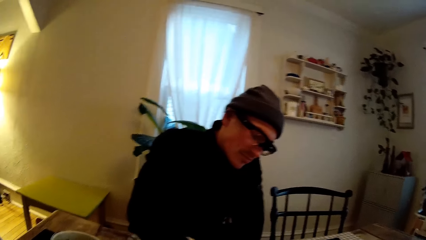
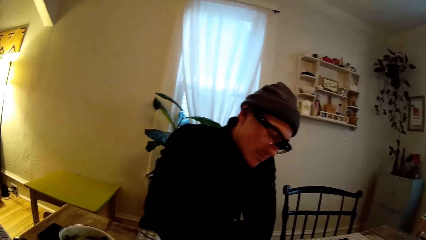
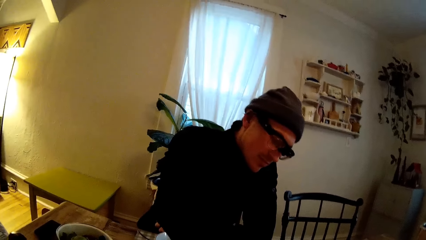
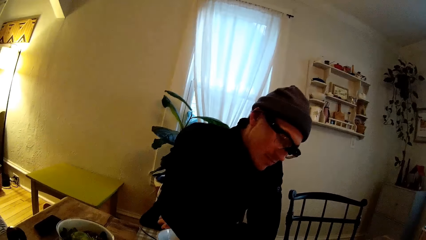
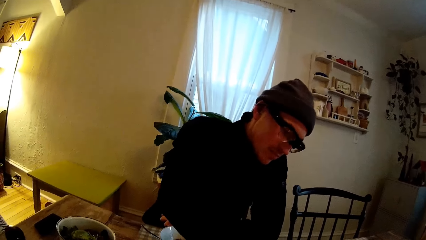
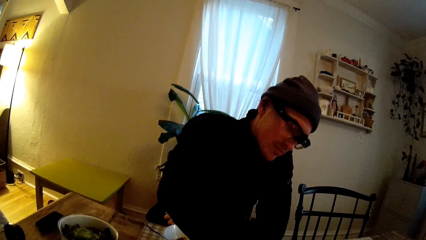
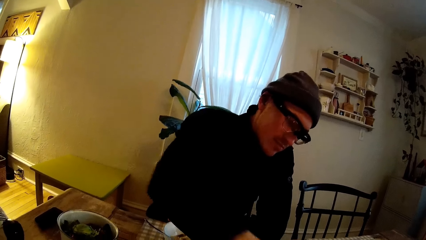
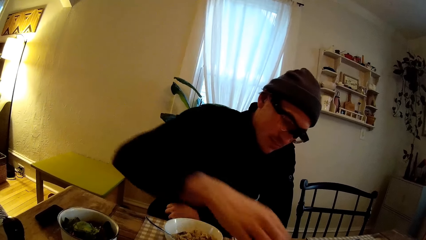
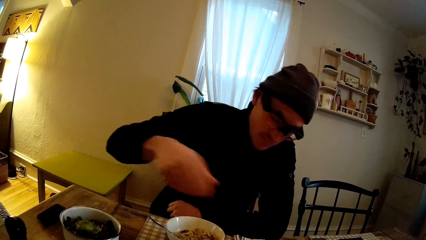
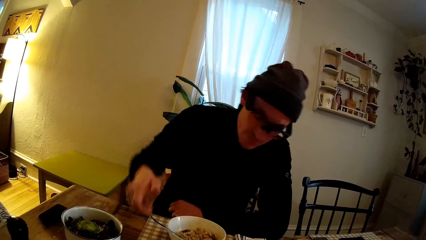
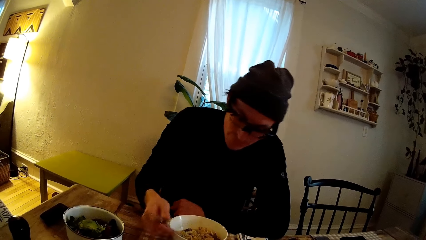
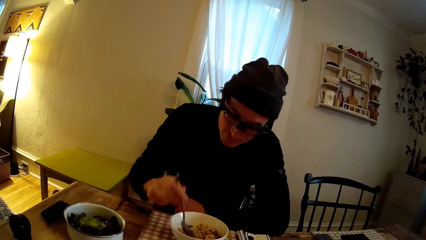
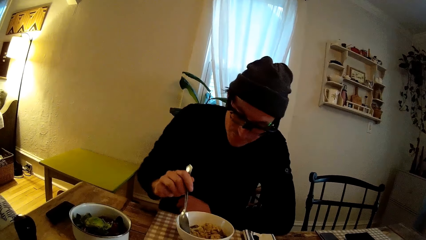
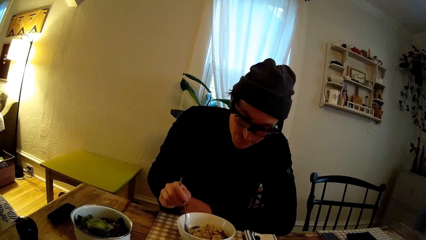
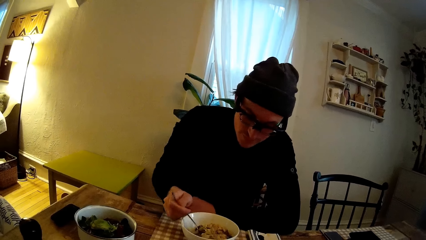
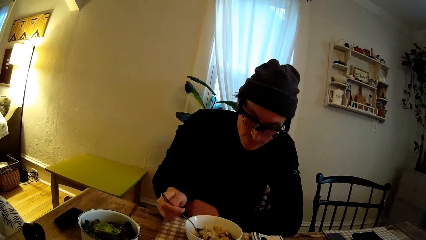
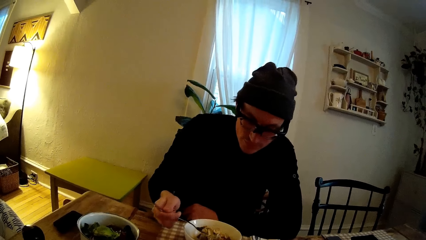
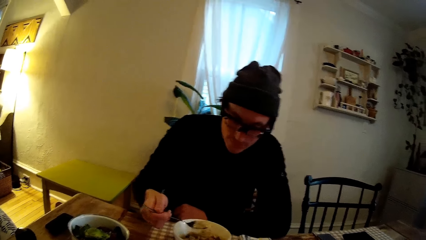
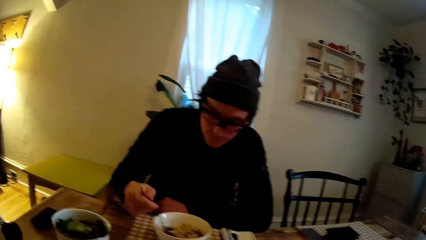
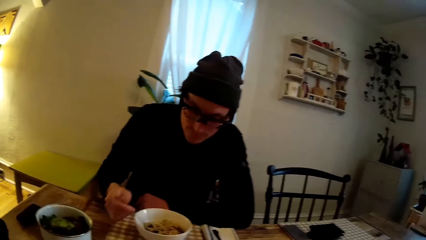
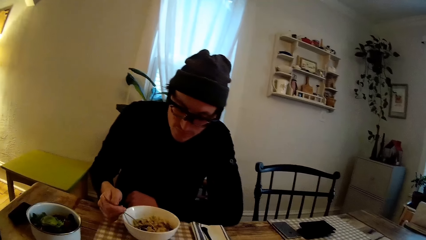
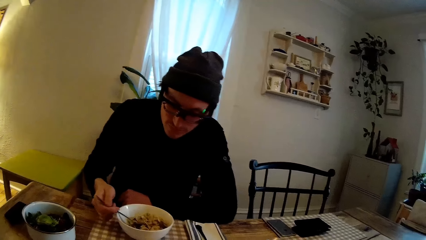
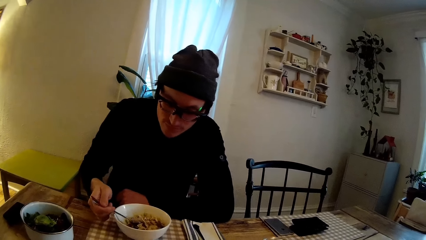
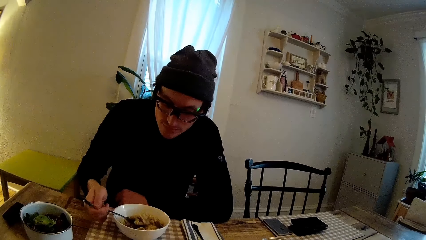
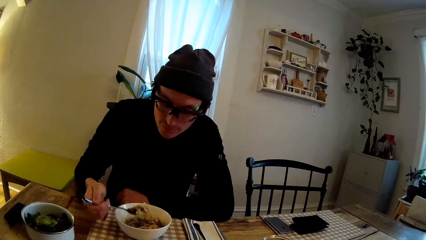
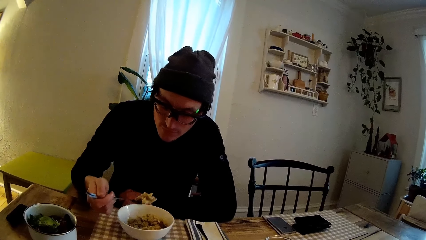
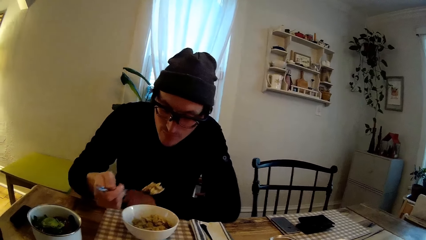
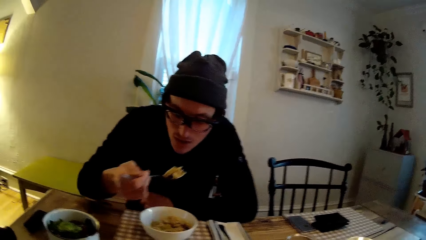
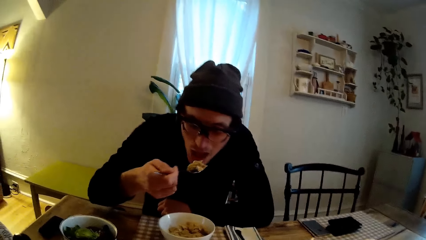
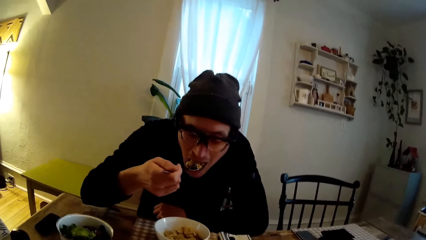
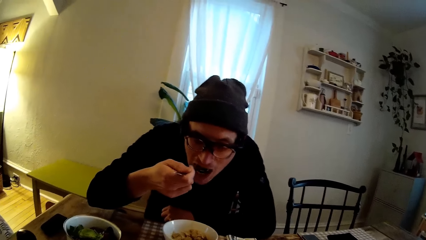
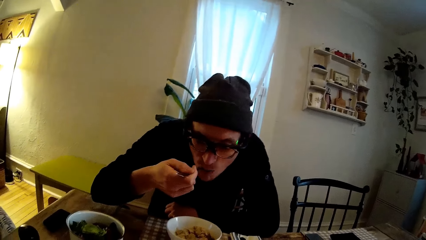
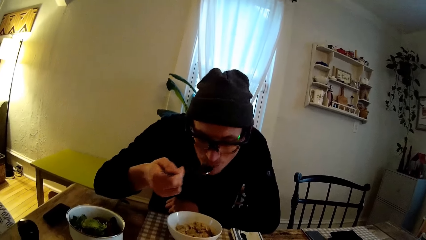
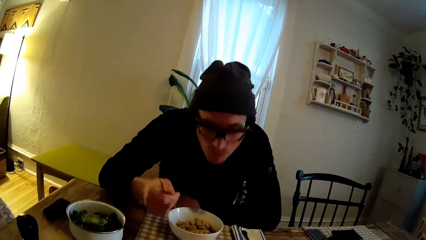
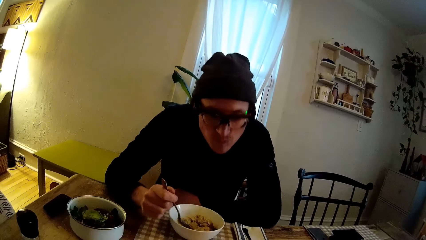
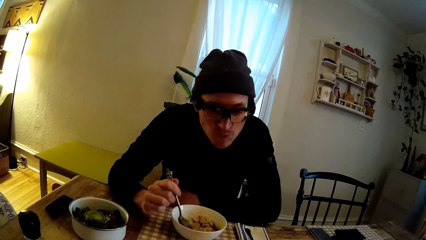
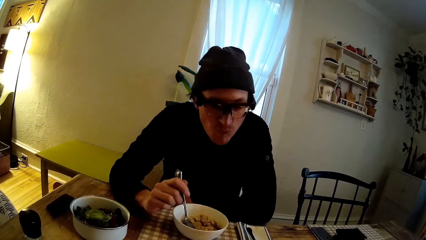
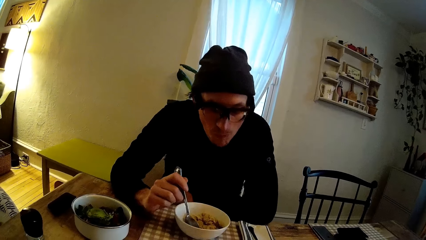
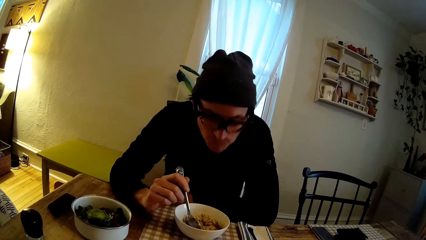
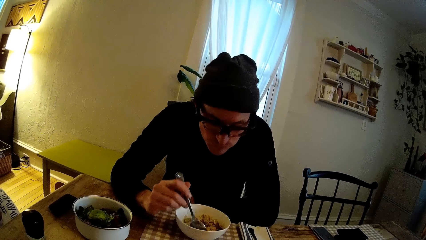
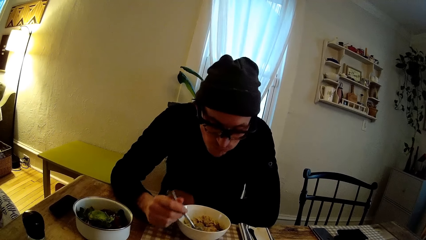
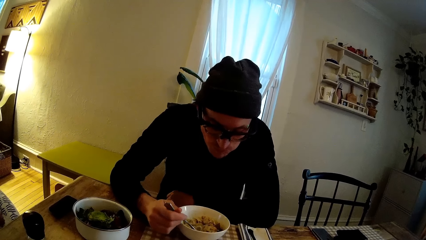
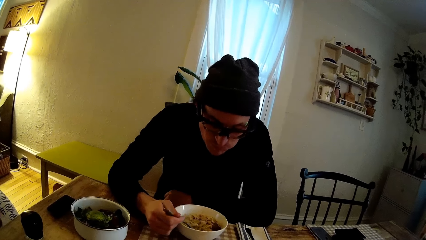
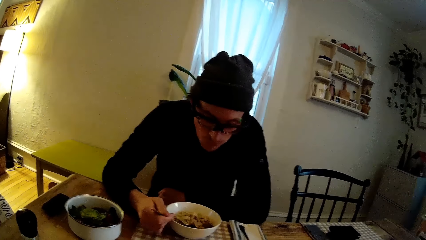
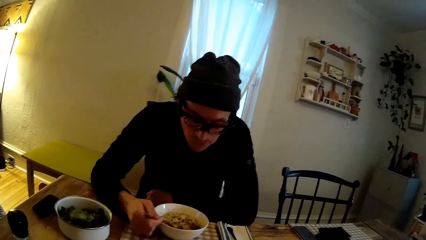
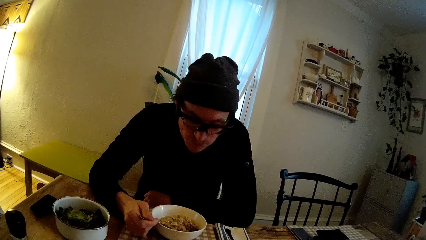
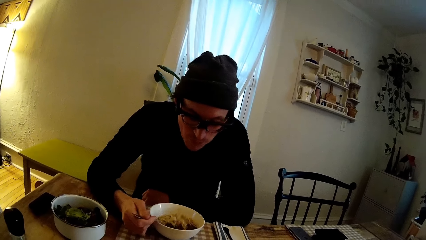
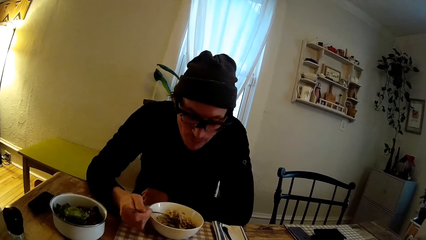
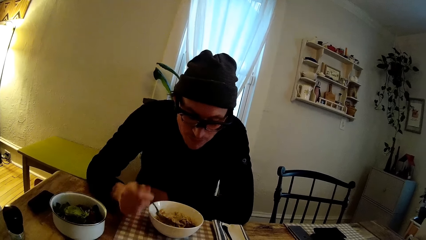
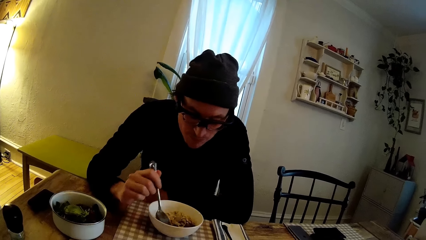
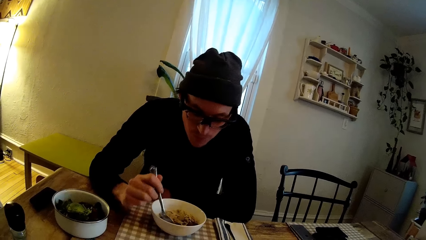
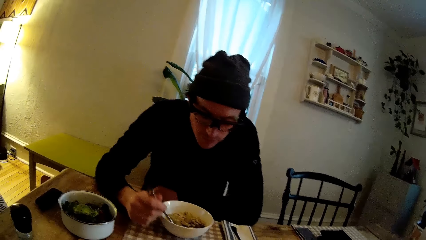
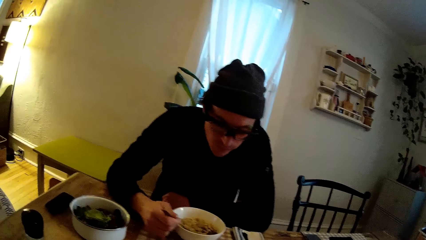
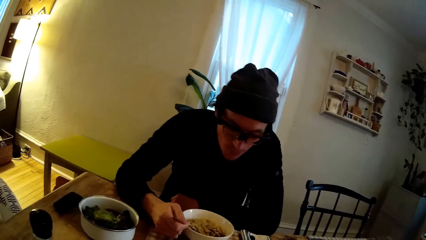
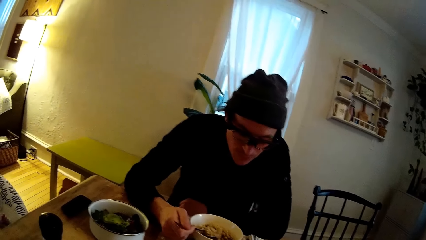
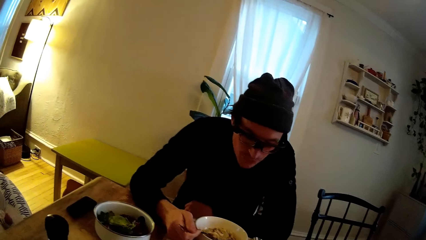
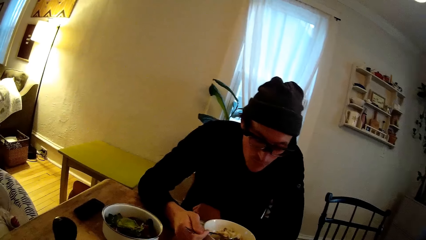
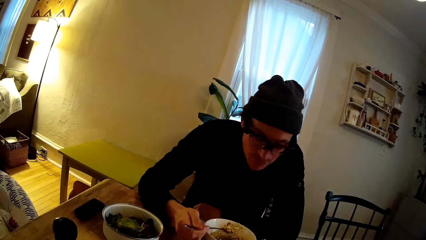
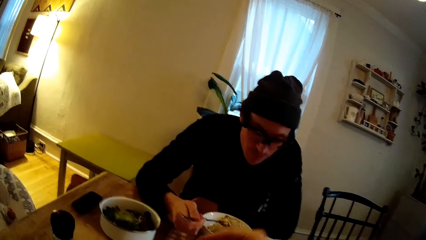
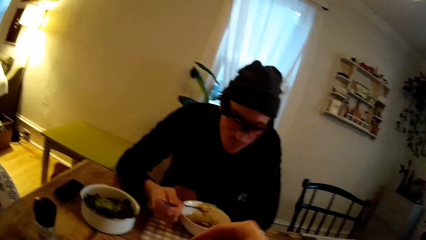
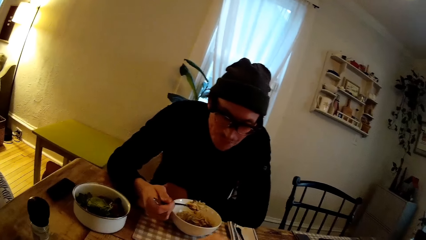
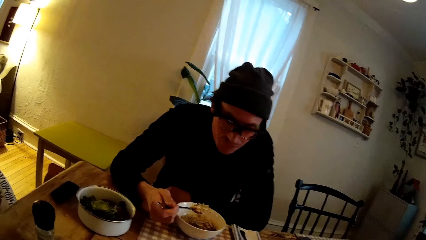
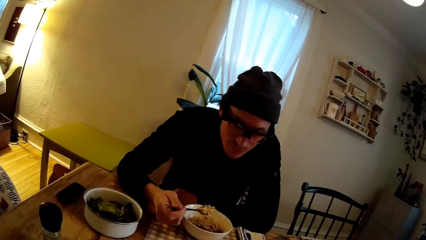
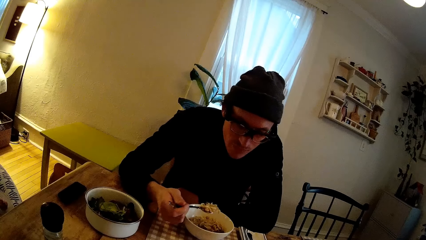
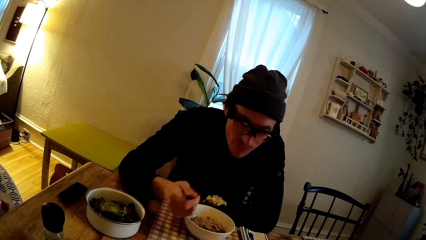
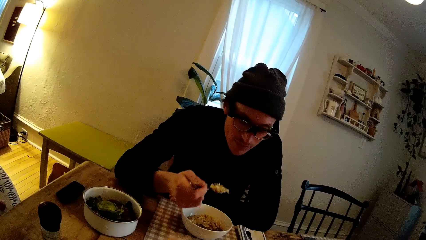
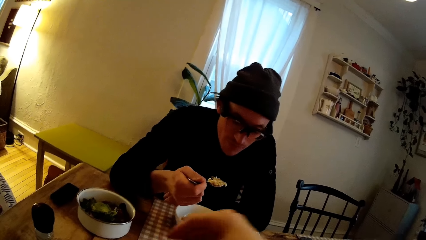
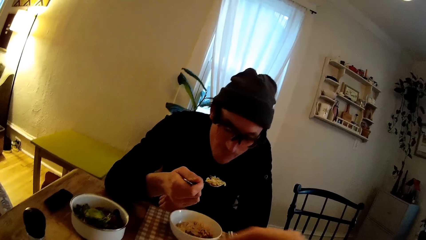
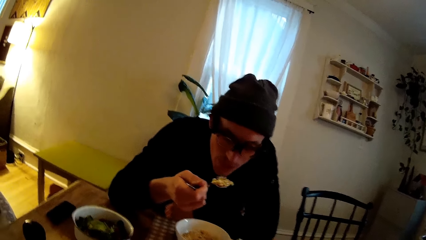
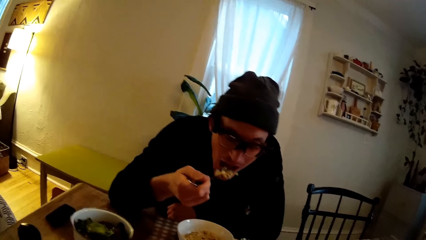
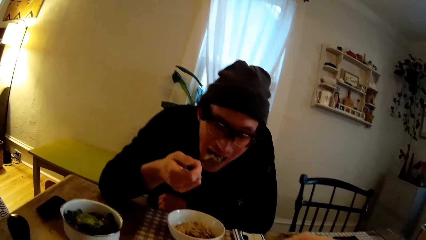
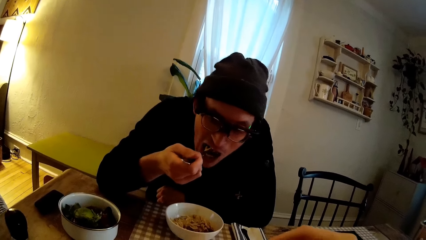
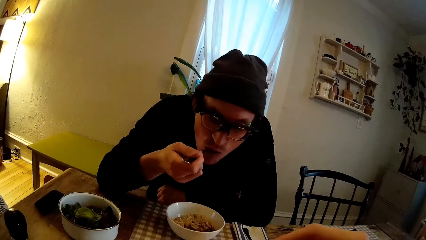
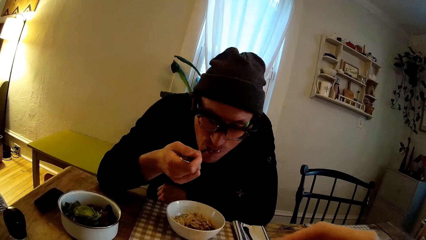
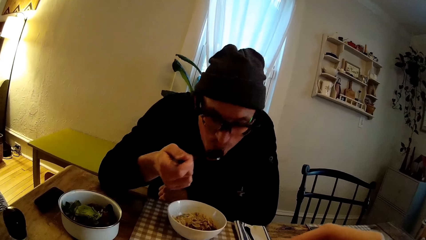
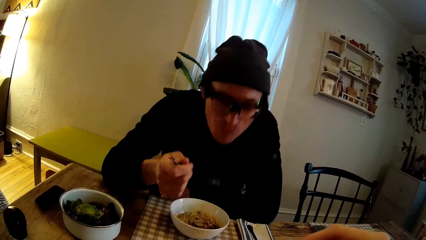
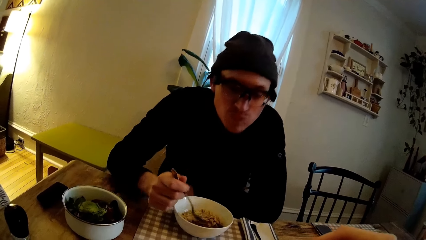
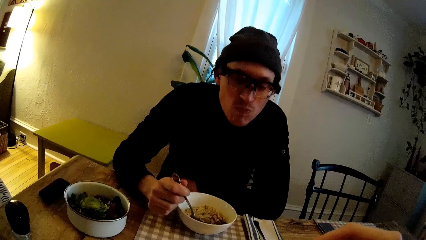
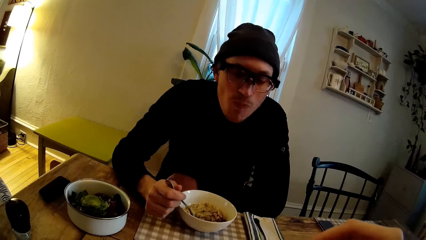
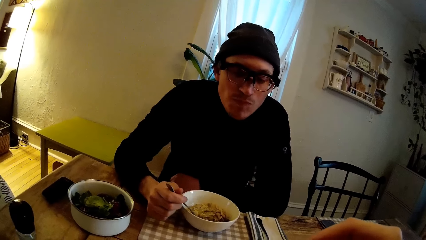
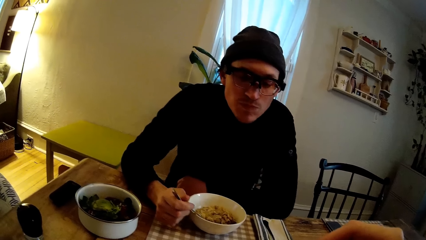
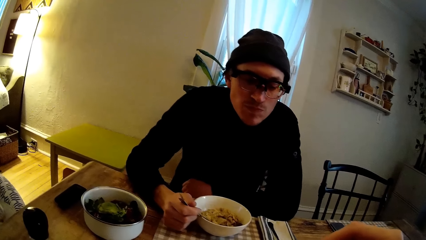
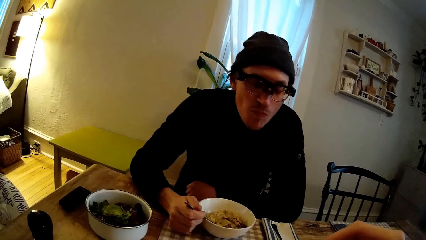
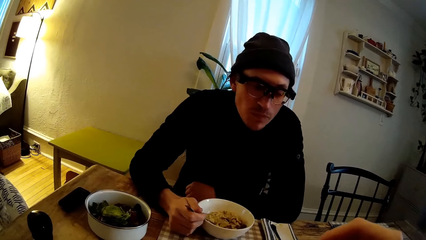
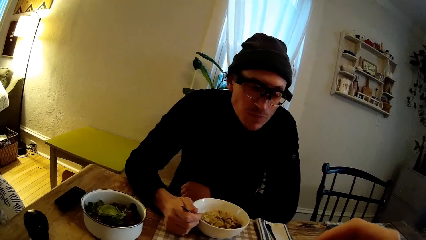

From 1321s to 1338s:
A man scoops food with a spoon. The man eats pasta from the bowl with the spoon in his right hand. The man scoops food with the spoon. The camera wearer moves her hand. She eats. The man eats.
